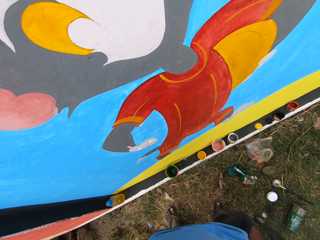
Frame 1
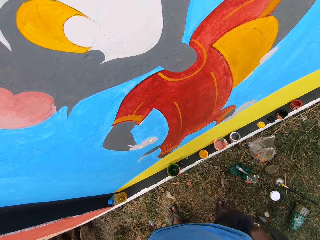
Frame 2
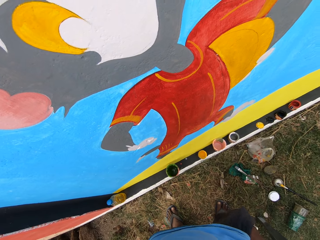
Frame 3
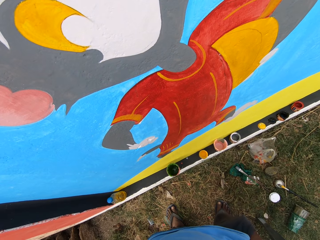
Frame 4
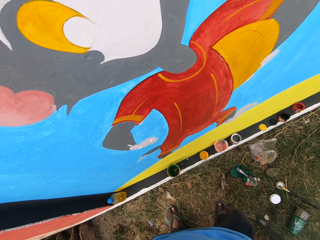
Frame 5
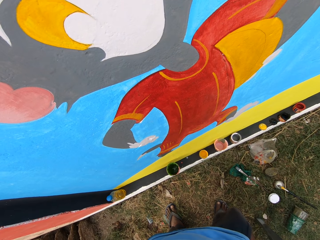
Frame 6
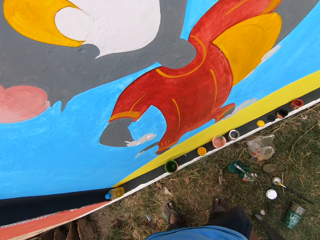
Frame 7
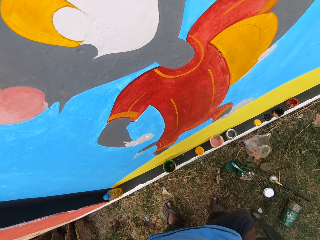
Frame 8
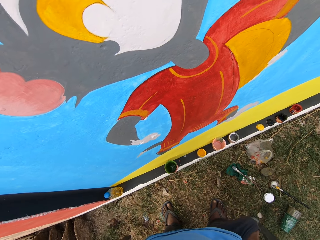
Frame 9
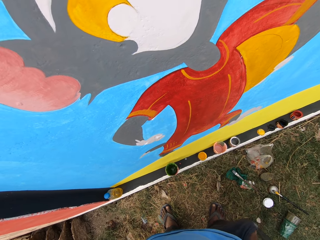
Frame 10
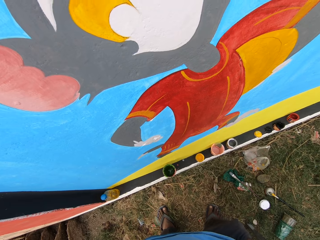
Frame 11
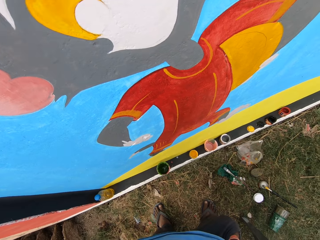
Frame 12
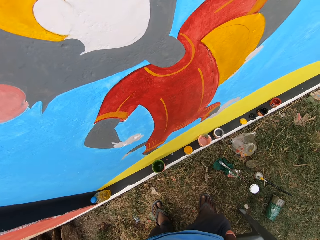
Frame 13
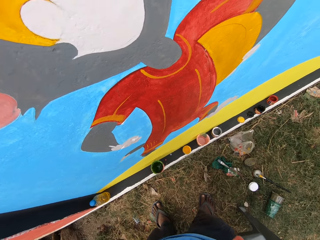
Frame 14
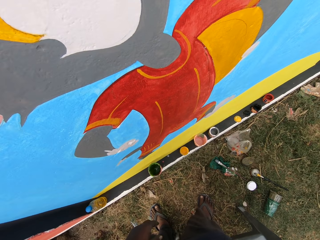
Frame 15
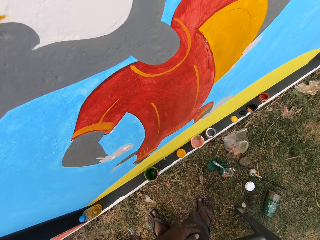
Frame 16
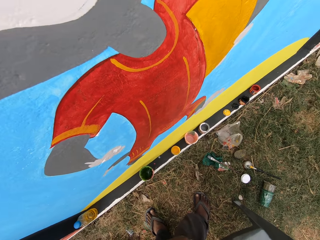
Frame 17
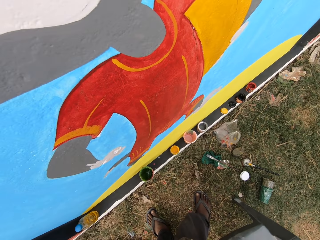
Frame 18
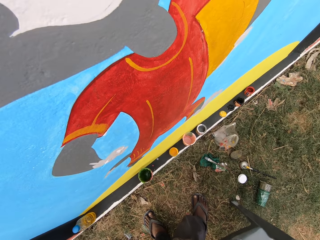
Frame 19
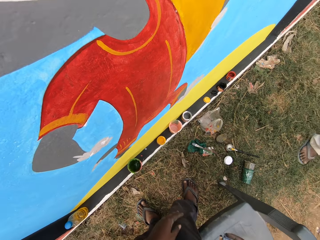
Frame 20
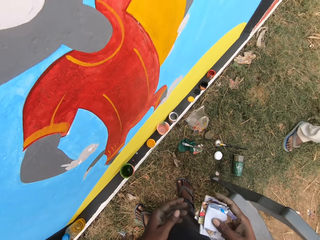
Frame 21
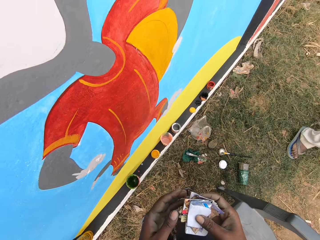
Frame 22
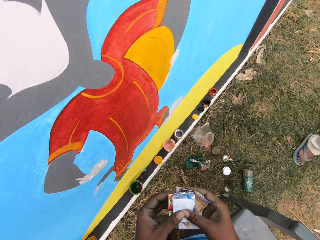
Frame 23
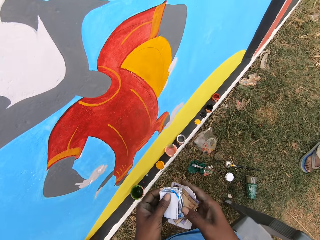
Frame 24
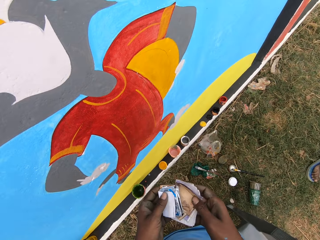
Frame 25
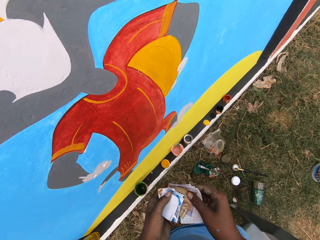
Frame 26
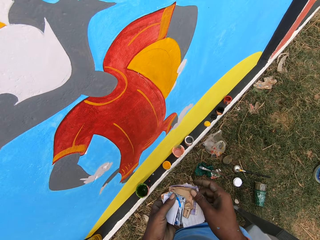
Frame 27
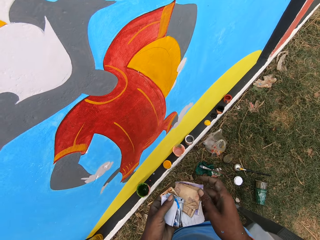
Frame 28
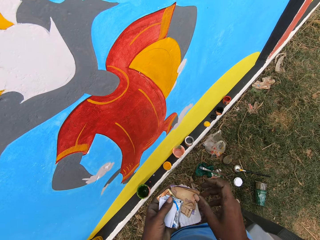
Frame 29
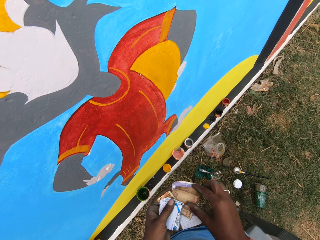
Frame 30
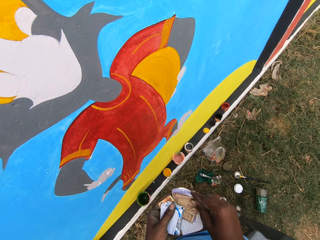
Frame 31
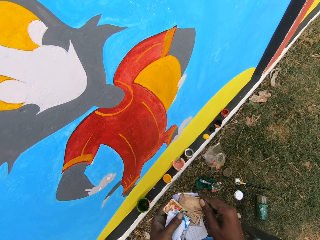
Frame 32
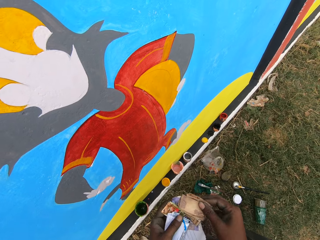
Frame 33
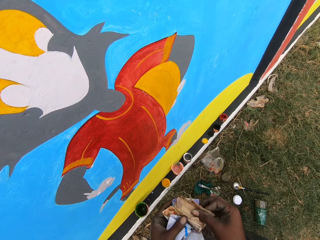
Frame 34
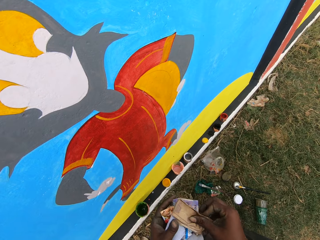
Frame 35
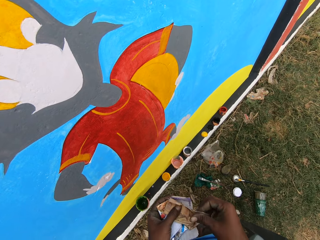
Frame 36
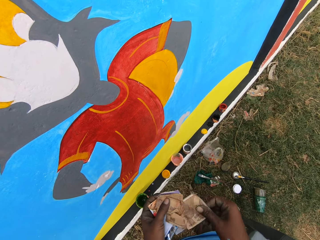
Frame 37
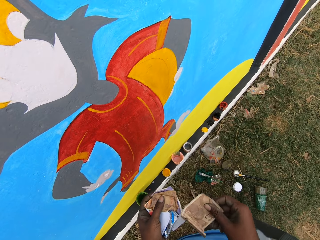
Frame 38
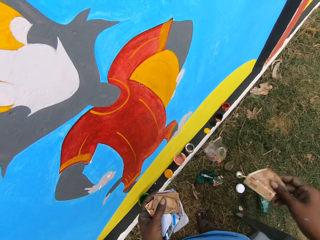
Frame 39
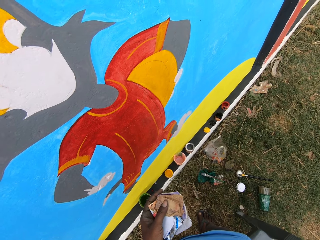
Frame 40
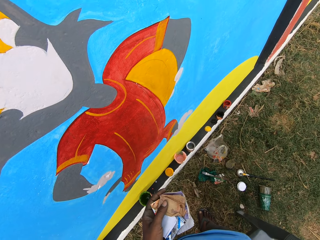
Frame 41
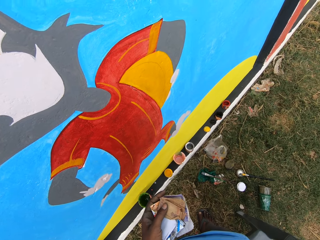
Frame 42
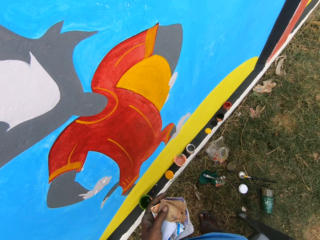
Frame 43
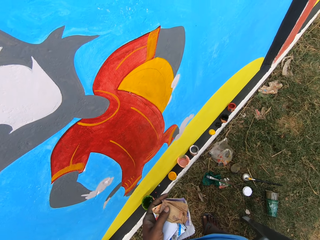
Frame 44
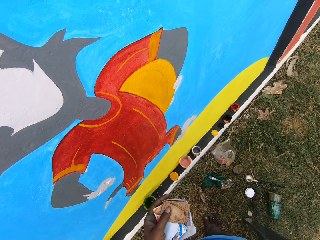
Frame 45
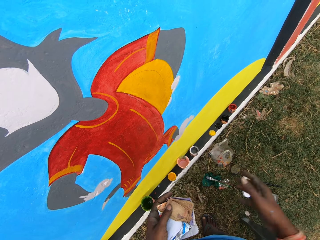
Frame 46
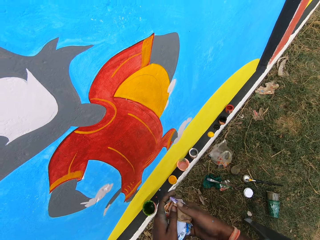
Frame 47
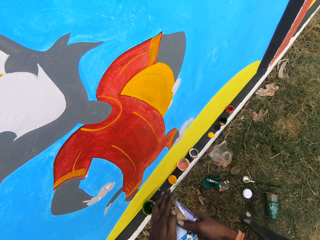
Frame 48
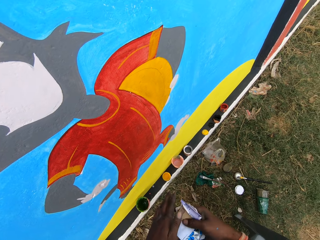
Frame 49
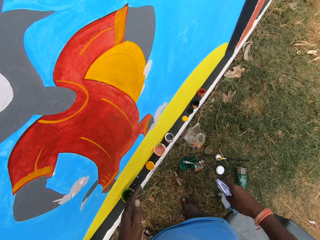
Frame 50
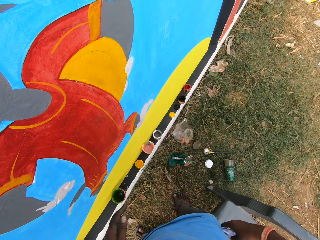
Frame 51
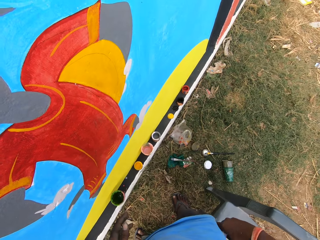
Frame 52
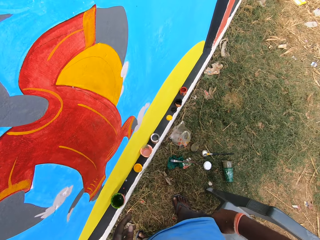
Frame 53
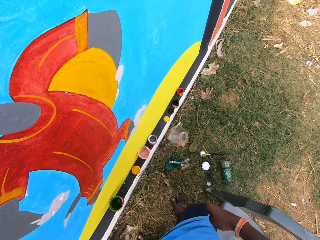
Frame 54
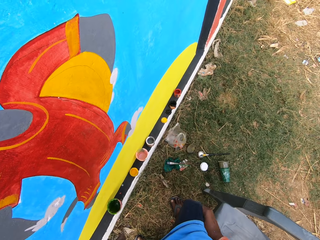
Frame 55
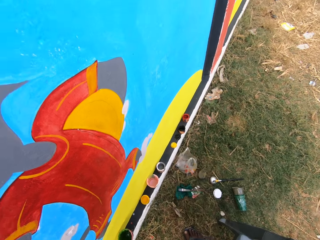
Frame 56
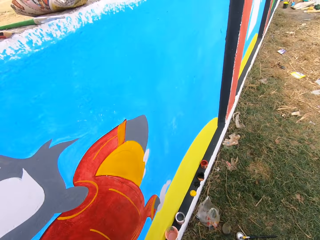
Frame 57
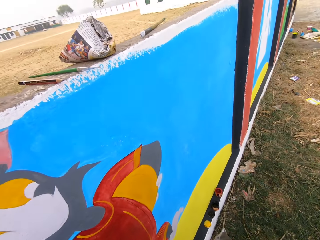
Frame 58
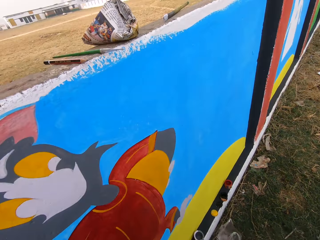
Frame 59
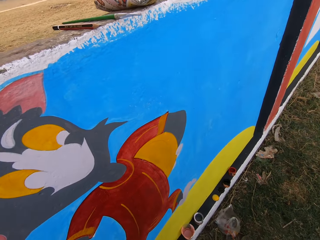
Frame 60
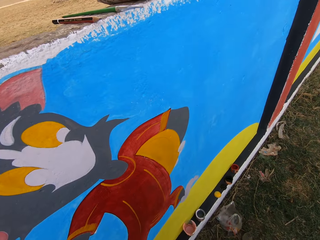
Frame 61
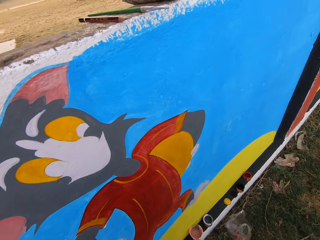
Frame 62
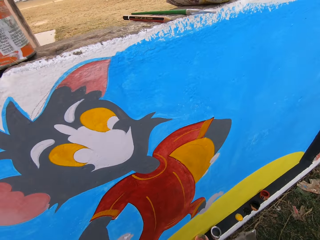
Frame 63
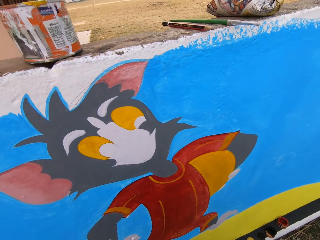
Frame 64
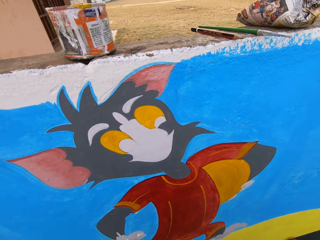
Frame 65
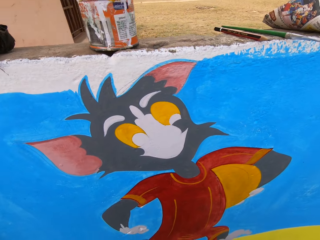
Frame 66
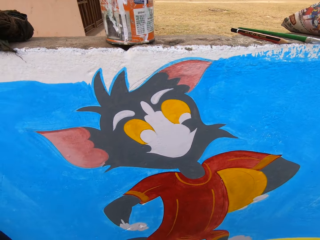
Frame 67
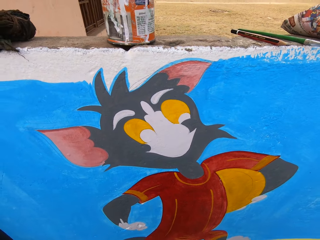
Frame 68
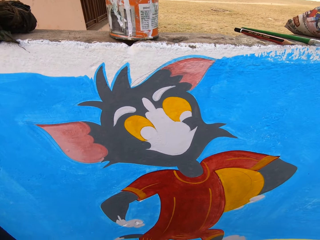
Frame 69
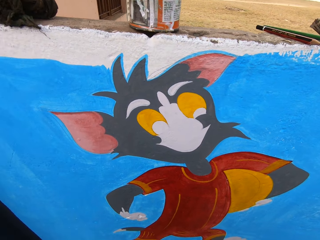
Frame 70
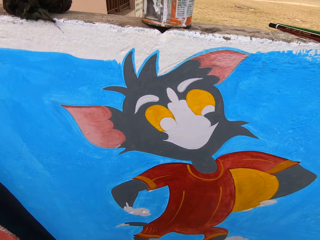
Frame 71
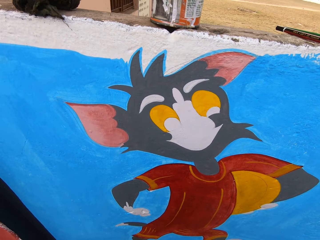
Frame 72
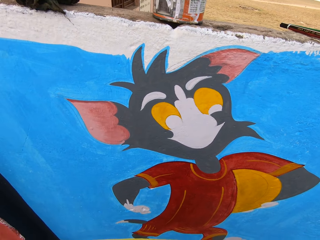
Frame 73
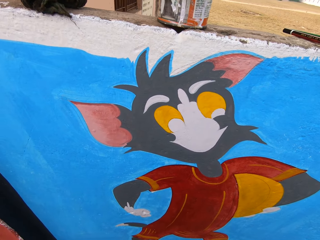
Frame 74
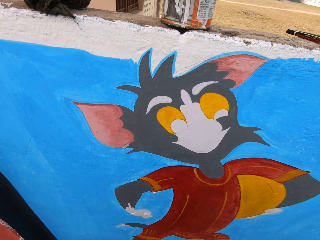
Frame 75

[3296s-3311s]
The camera wearer brings out papers from his pocket. He puts a hand in his pocket. He removes pieces of paper from his pocket. He holds the pieces of paper with hands. He goes through the papers. He takes money from between the papers. He stretches the money out with his right hand. He takes the papers from his left hand. He puts the papers in his pocket. He examines the wall.

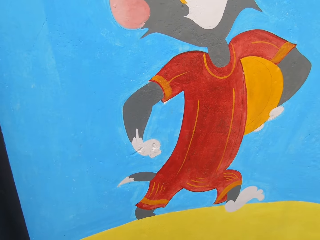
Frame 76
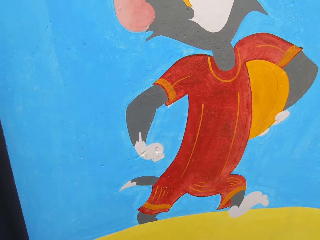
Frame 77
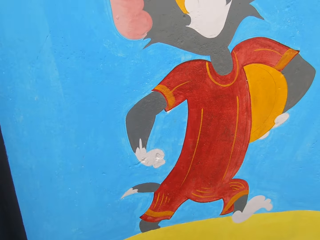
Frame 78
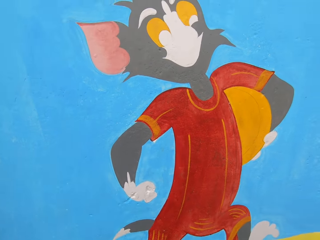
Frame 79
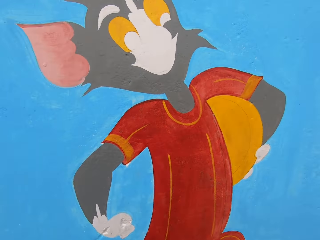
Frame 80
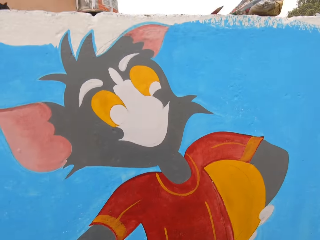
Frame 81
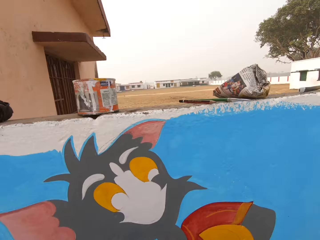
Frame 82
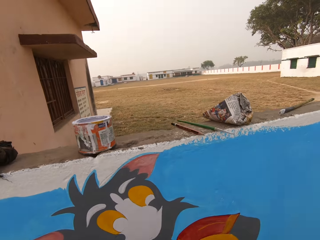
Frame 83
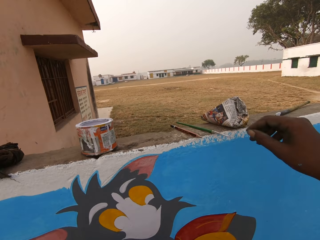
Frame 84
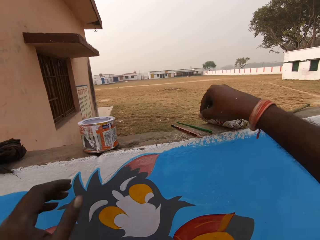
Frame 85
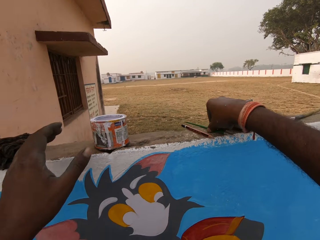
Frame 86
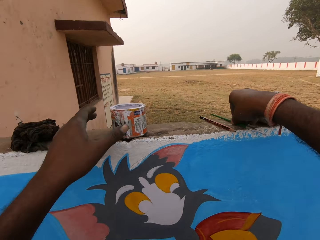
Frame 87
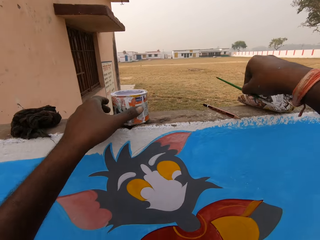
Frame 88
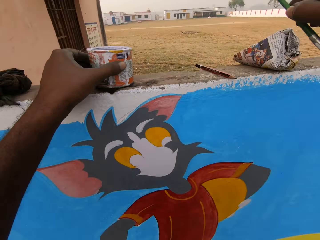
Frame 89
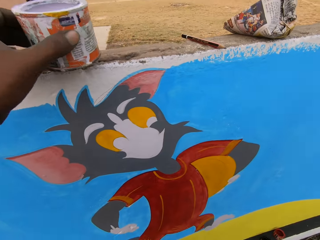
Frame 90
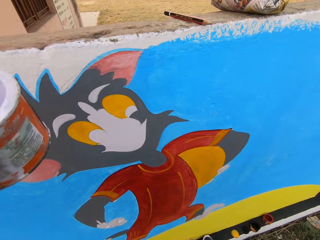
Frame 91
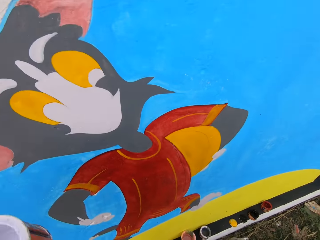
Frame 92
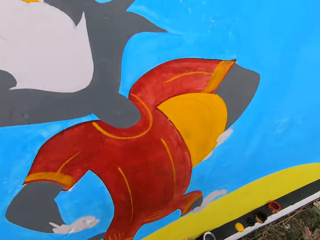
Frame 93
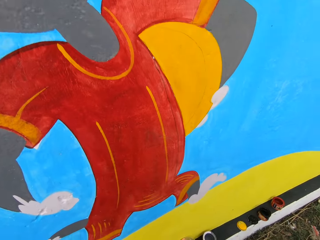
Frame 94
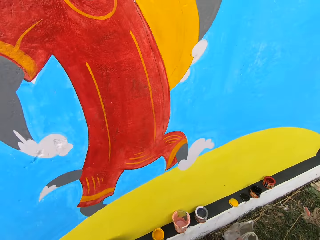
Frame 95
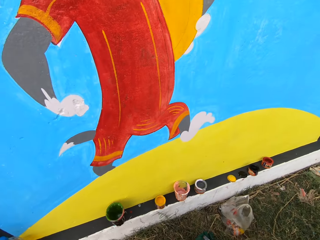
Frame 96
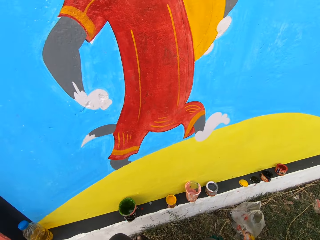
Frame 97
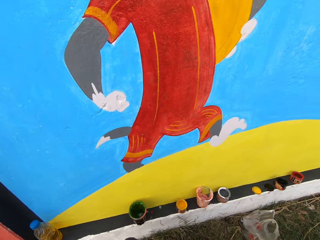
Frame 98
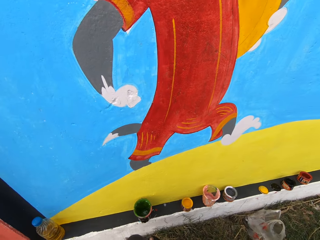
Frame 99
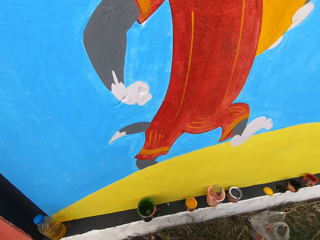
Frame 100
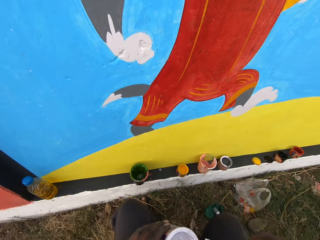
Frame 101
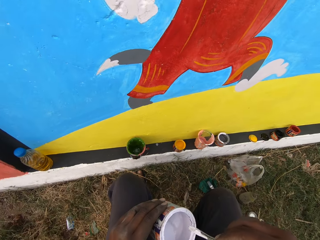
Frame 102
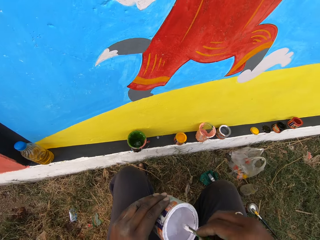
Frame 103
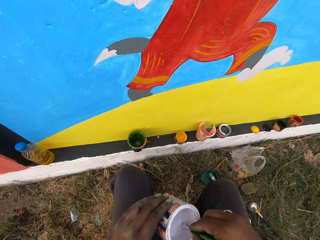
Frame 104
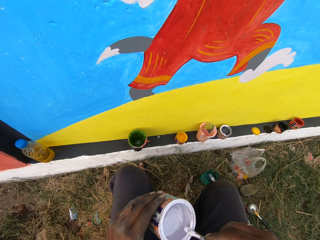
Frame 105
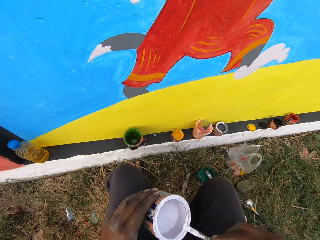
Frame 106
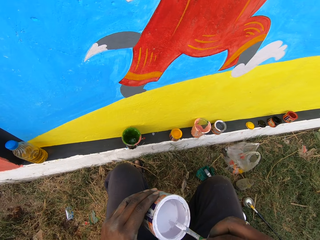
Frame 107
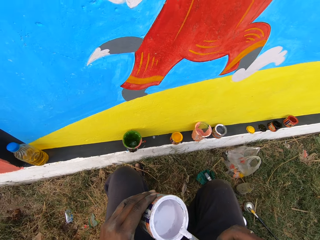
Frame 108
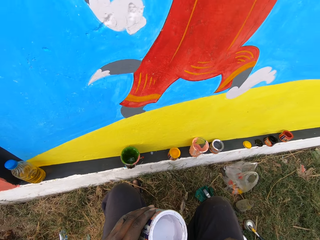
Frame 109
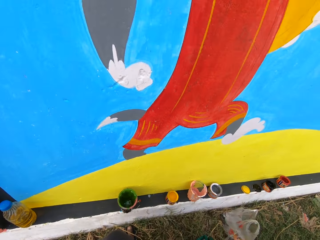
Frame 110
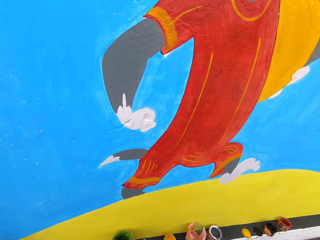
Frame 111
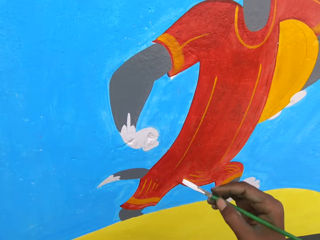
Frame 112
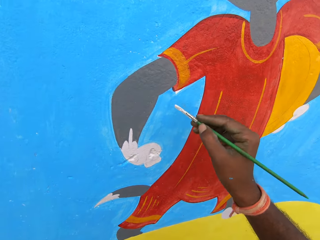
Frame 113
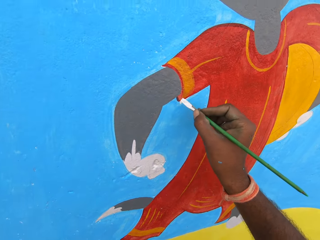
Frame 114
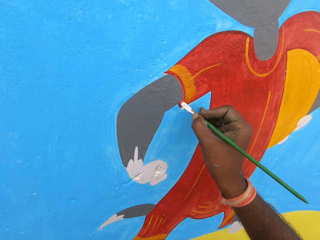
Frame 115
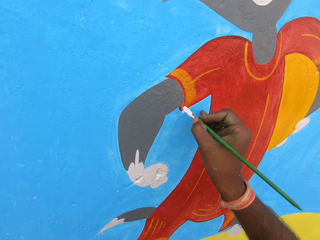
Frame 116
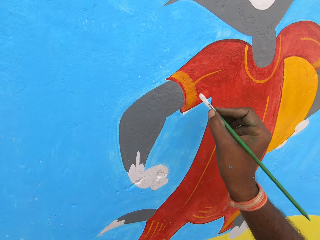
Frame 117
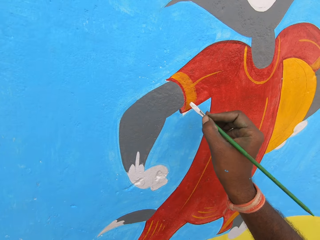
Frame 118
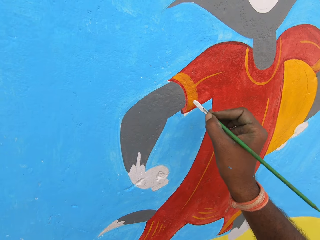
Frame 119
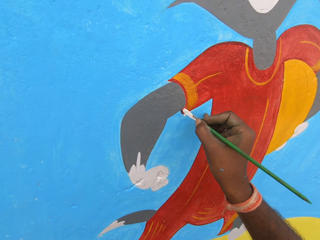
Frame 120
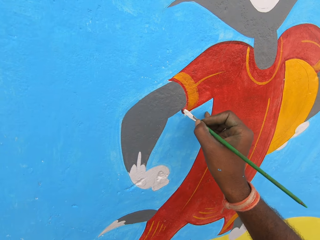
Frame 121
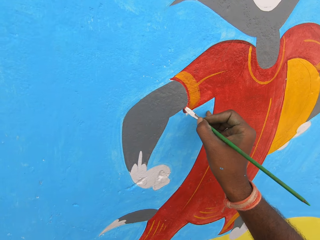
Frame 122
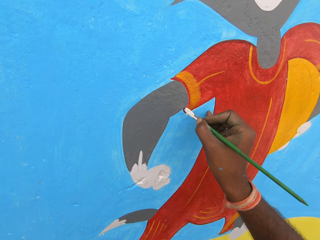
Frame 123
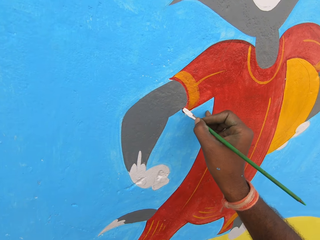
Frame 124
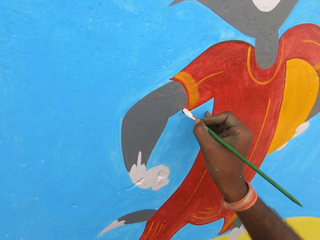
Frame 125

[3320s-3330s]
The camera wearer picks the first paint brush from the top of the wall with his right hand. He picks the paint can from the top of the wall. He dips the paint brush in the paint can. He rubs the paint brush on the edge of the paint can. He paints the wall with the paint brush.
